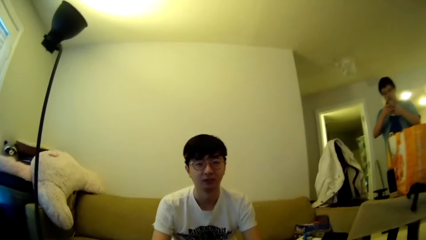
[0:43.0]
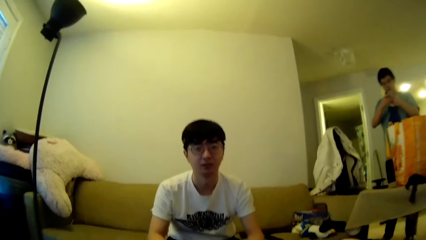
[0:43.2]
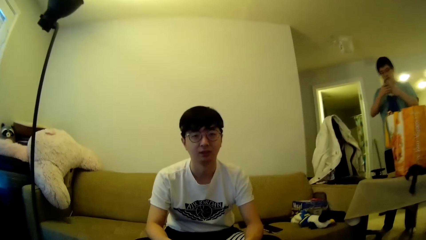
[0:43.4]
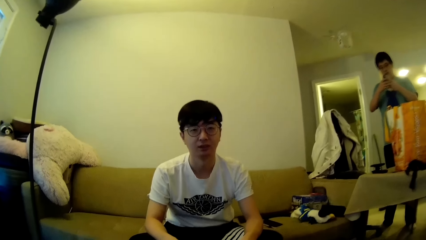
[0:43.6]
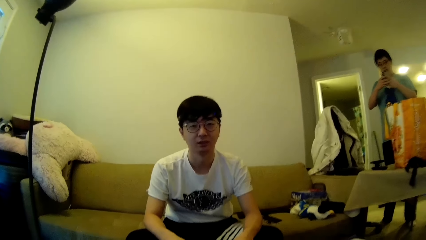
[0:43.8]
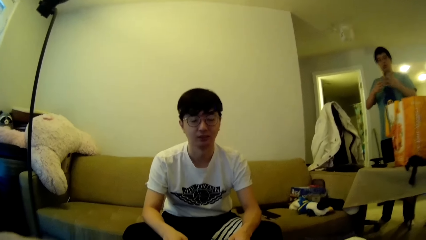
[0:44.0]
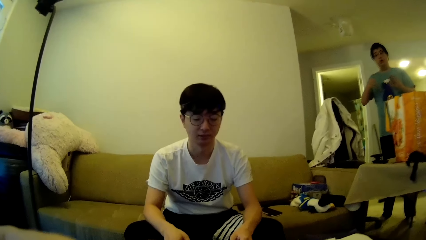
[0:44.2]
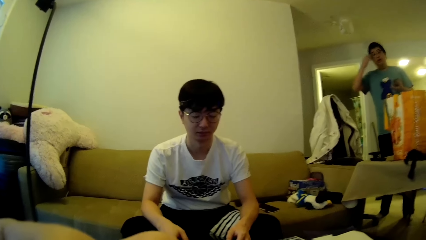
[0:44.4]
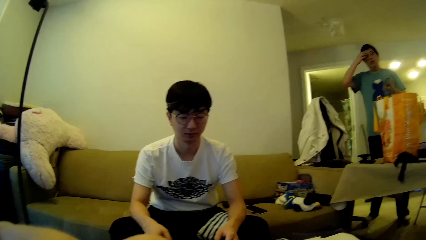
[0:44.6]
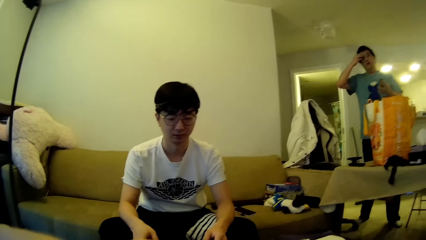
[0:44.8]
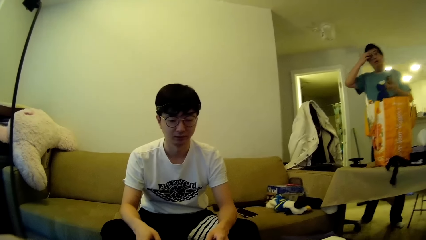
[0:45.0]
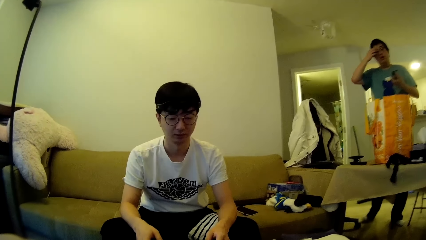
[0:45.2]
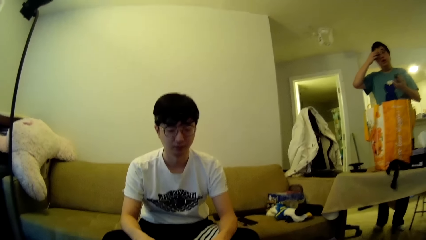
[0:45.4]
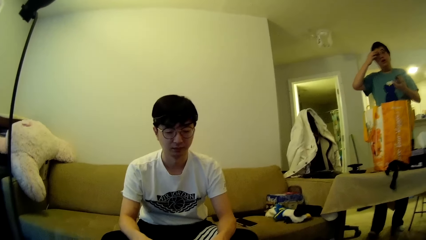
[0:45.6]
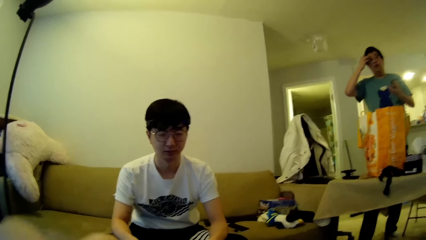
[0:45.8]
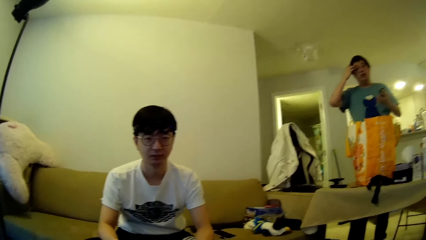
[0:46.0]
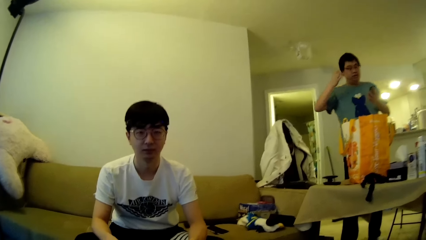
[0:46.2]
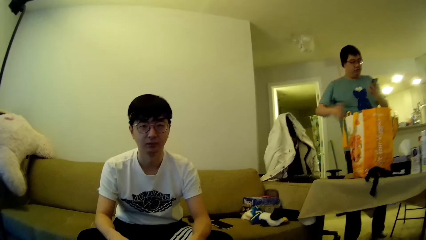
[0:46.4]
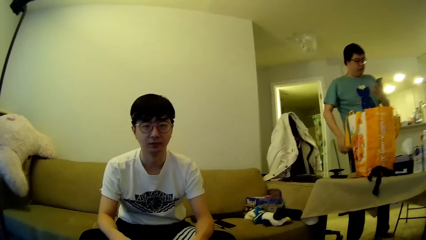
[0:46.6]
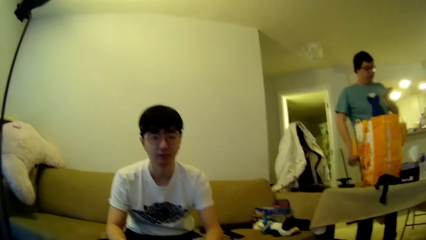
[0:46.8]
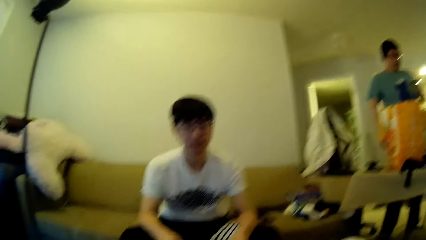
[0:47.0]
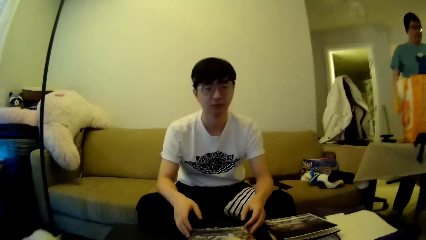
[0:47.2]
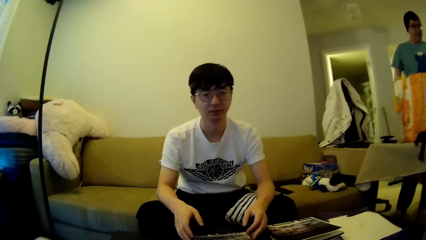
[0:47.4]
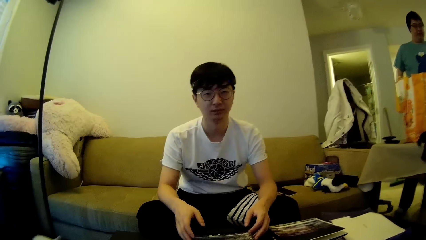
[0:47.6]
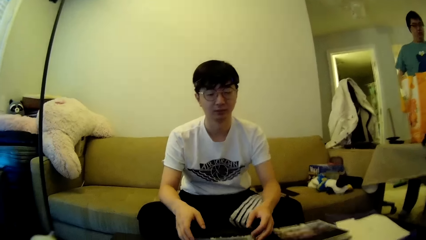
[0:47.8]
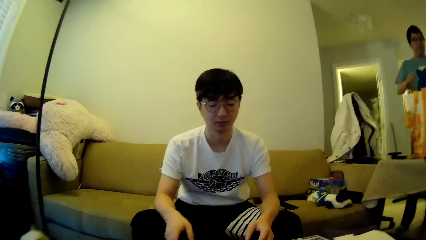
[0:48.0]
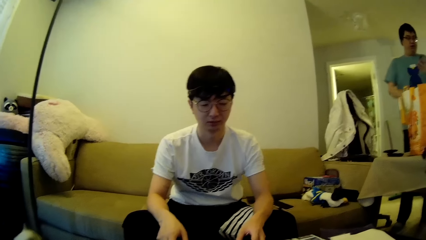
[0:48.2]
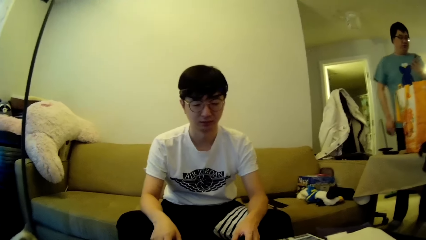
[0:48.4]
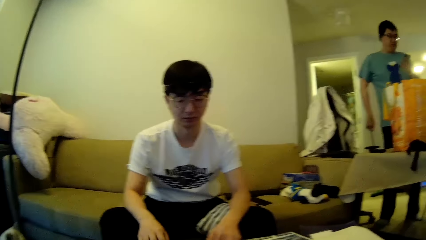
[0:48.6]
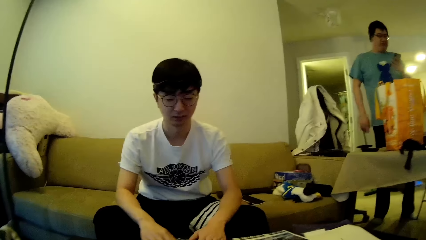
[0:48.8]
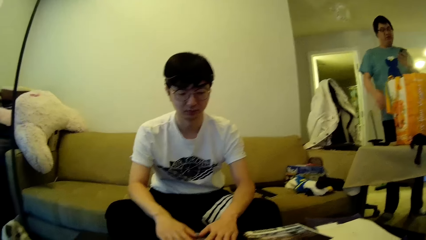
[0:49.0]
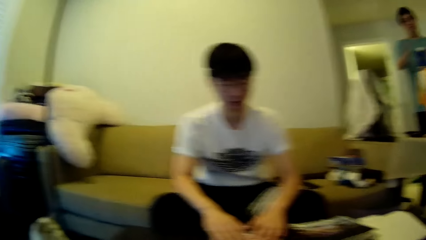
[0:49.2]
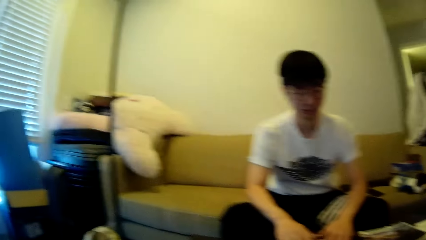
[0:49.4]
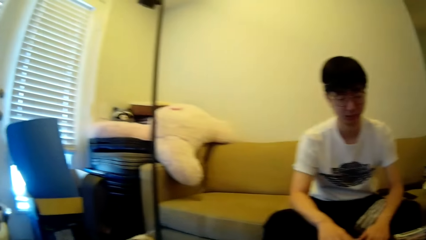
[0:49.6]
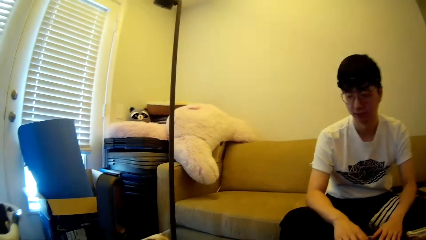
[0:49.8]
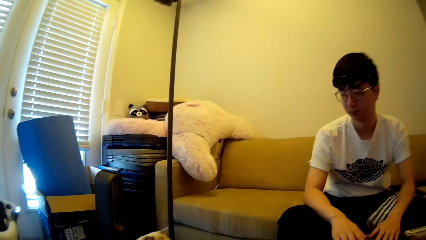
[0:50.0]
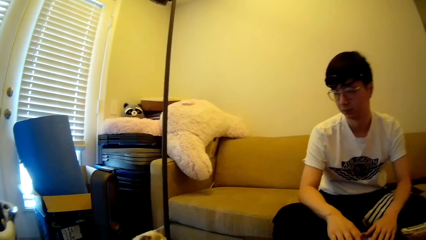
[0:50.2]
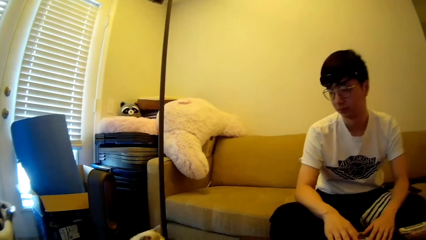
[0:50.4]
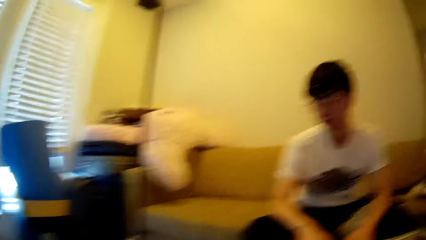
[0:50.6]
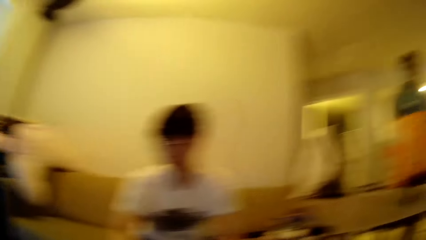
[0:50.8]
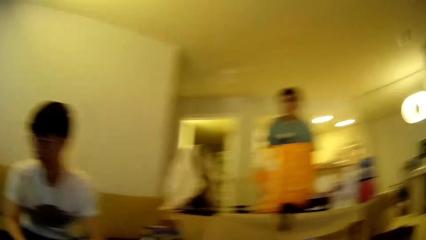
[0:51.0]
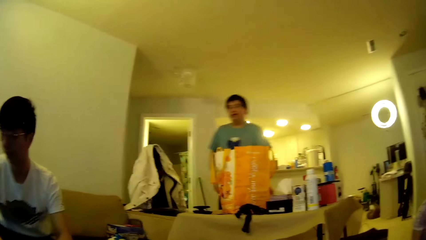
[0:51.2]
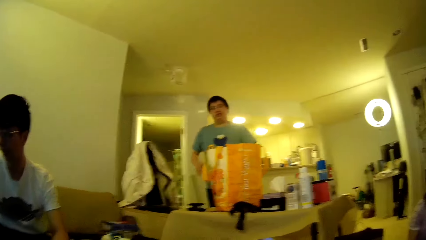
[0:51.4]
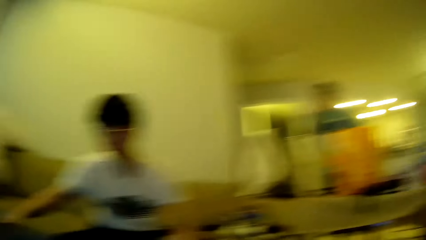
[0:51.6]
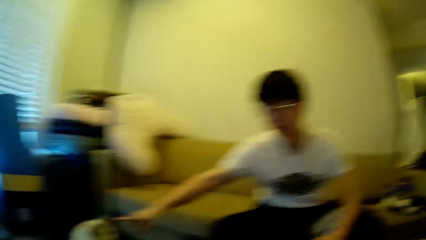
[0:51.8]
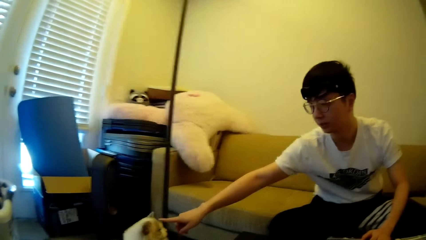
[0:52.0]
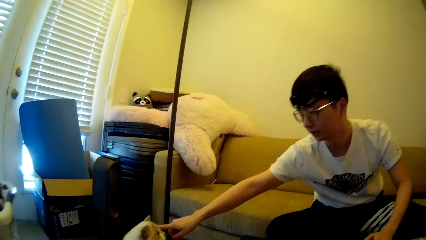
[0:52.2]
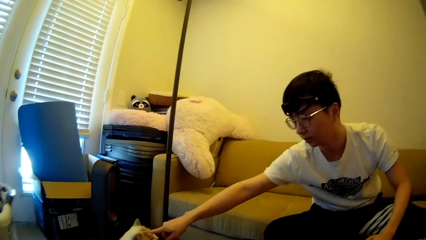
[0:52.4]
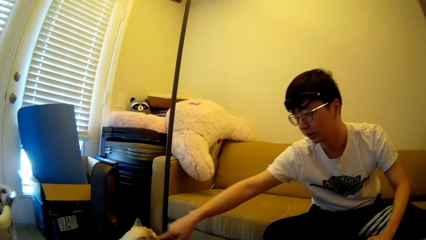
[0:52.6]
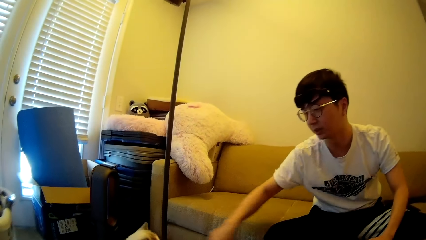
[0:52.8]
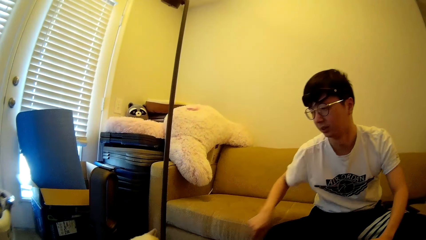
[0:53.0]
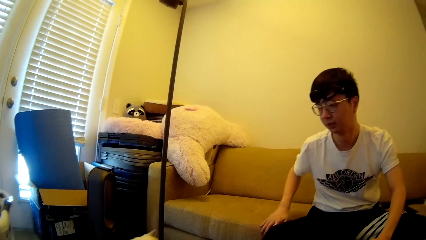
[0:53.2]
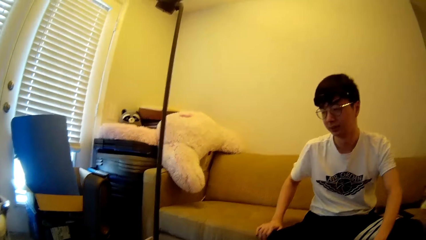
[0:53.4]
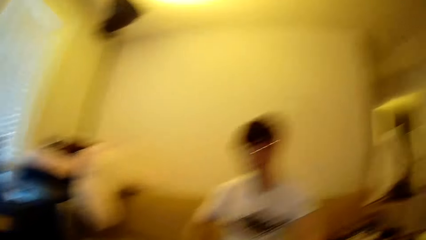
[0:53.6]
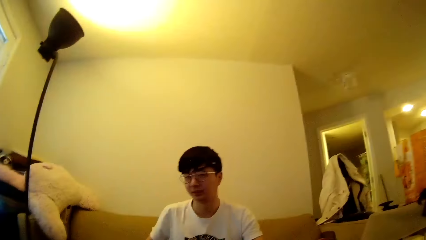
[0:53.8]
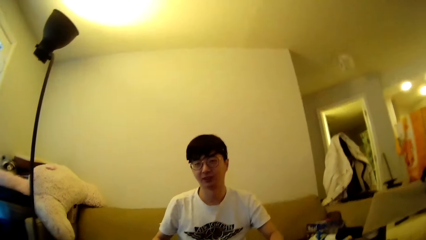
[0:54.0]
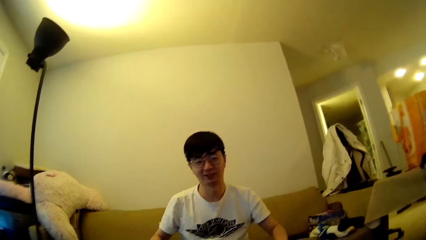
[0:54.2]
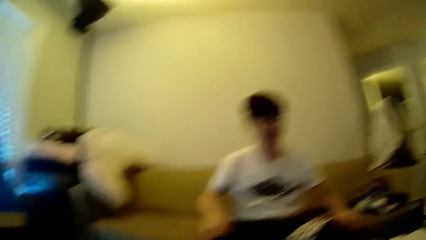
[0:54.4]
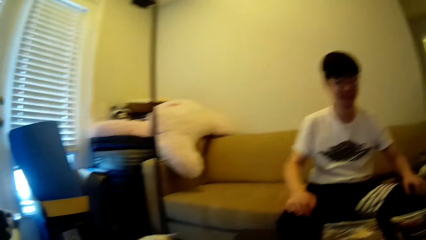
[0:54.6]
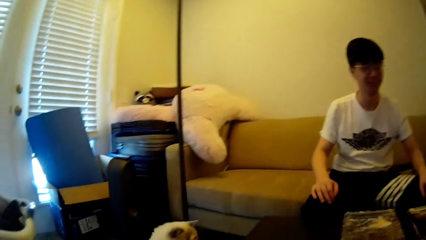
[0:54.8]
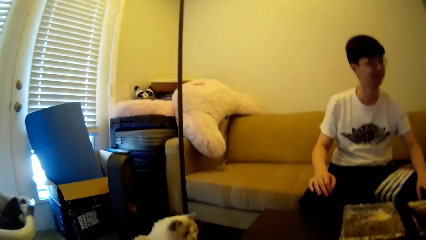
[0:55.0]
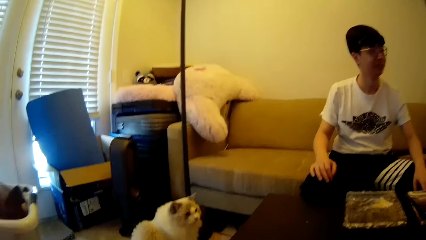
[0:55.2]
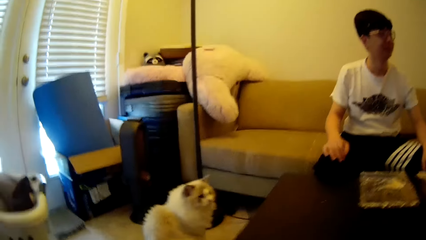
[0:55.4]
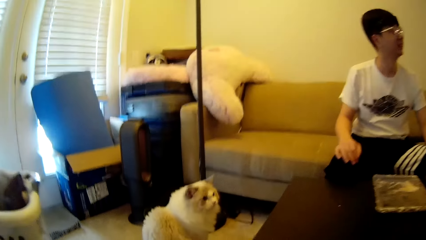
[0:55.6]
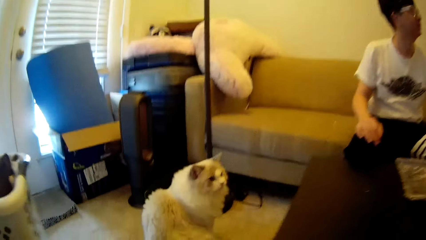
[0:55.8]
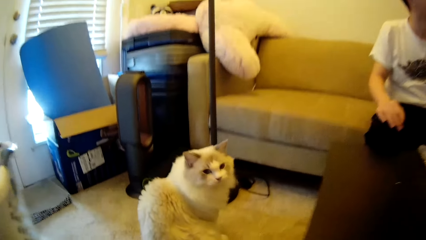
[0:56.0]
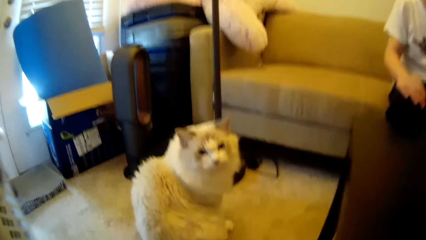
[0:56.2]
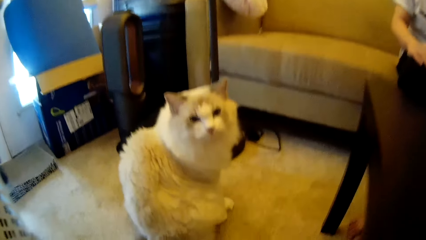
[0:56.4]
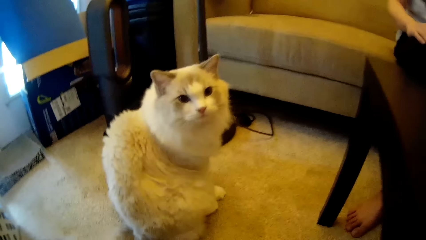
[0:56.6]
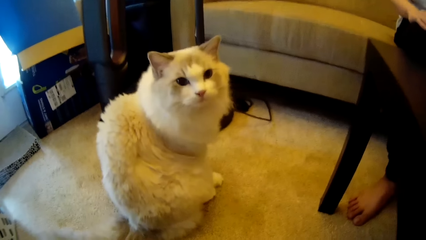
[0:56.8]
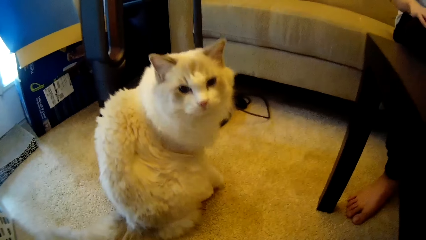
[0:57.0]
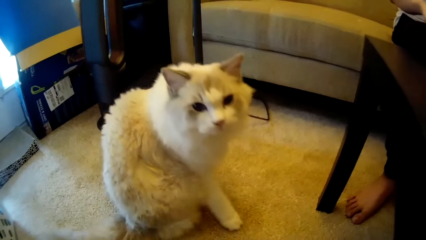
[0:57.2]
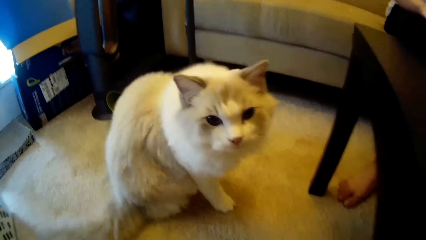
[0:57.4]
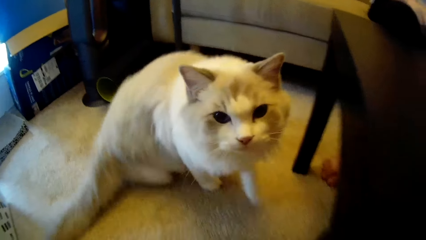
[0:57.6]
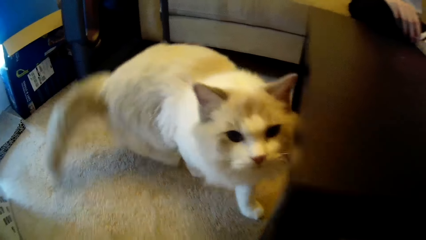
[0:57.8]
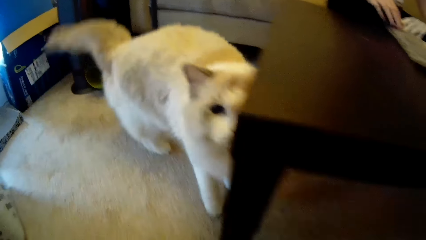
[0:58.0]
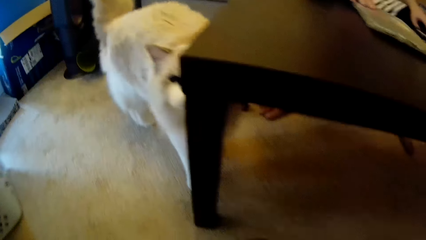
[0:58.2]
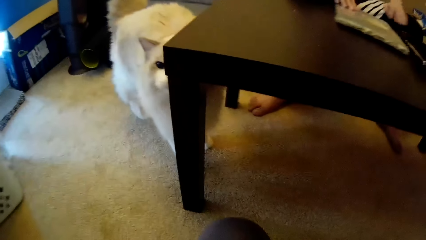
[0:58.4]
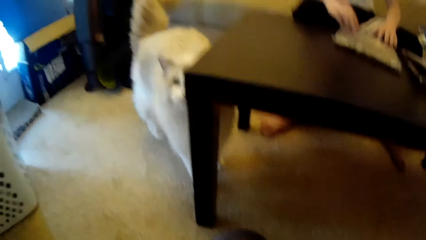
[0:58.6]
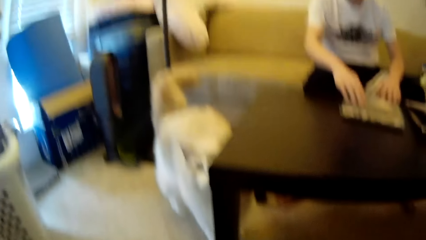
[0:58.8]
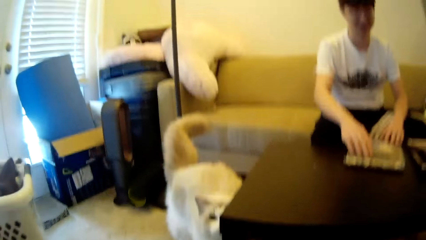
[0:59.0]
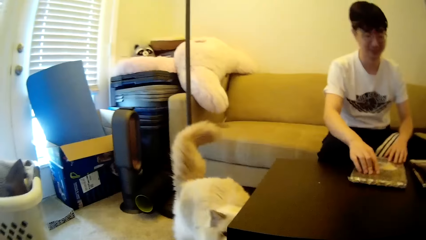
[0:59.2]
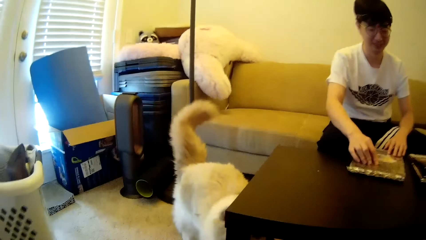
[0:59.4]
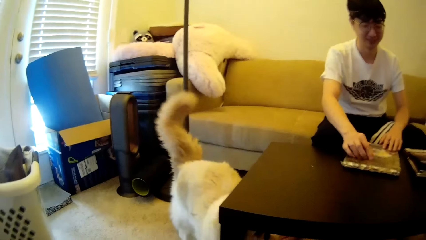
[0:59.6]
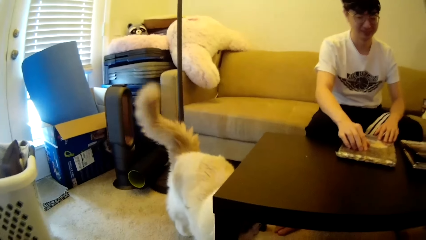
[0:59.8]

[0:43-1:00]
The camera wearer drops the right hand. A man touches the face, scratches the face using the right hand and drops the right hand. The man moves the hand. The man moves the hand again and swings the right hand. The camera wearer looks around in the house. The man moves around near a table and moves the hand. Another man touches a cat and pushes the cat with a finger. The camera wearer puts the right hand on a seat. They look around. They look at the cat. They look around. They bend towards the cat. The other man adjusts pattern puzzles on the table.
